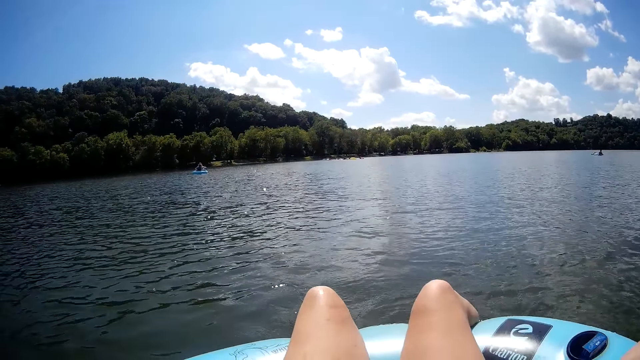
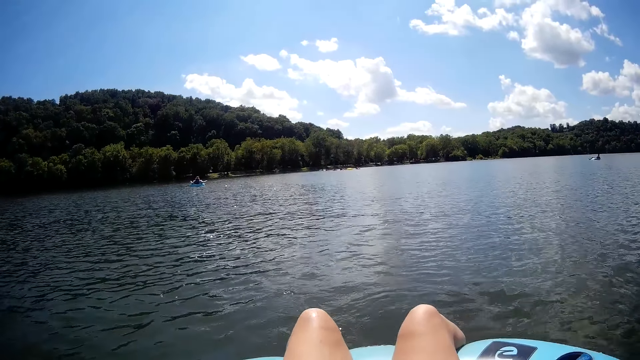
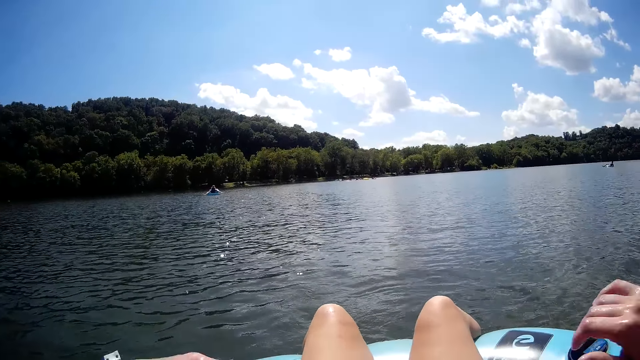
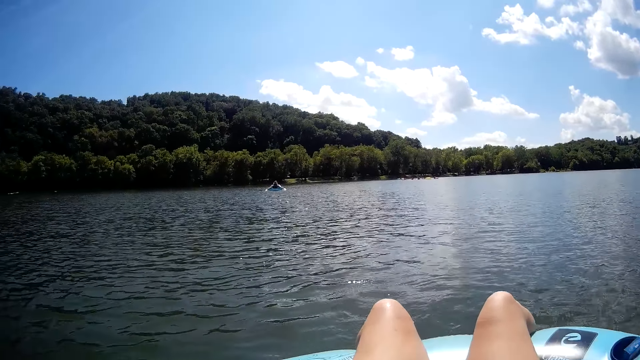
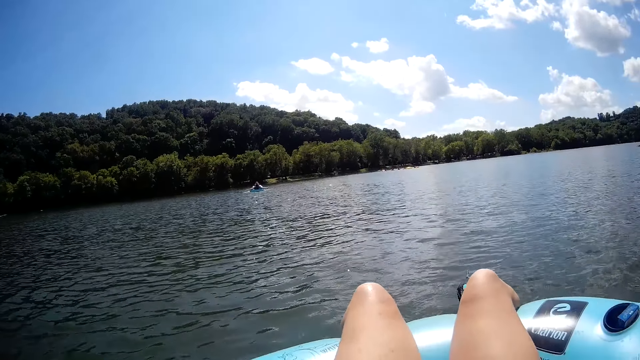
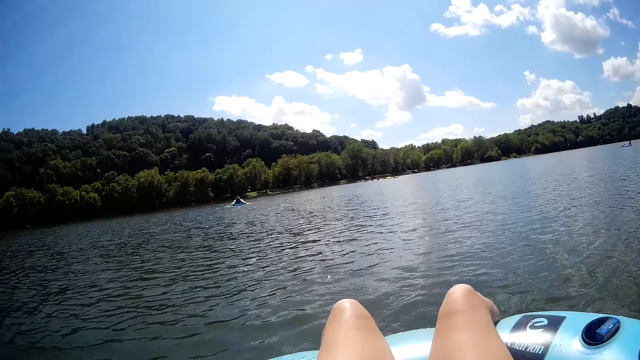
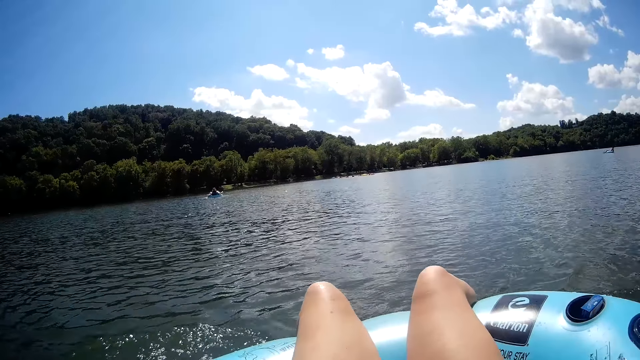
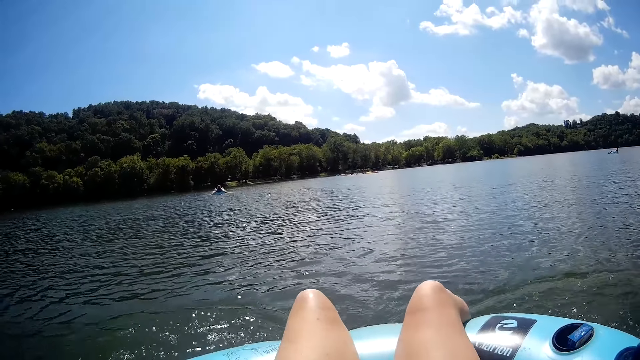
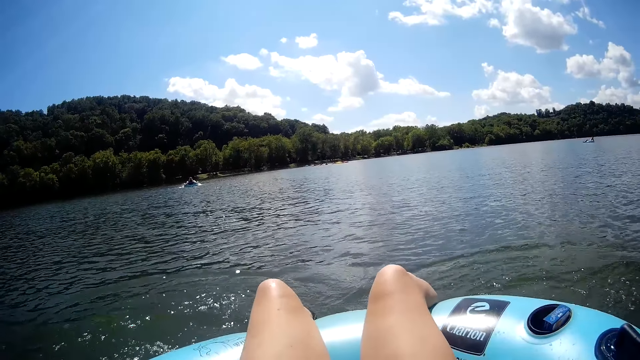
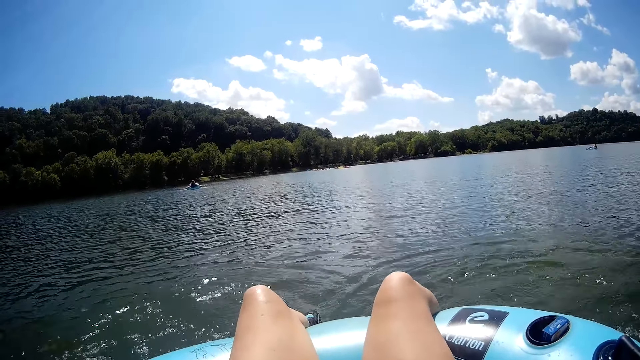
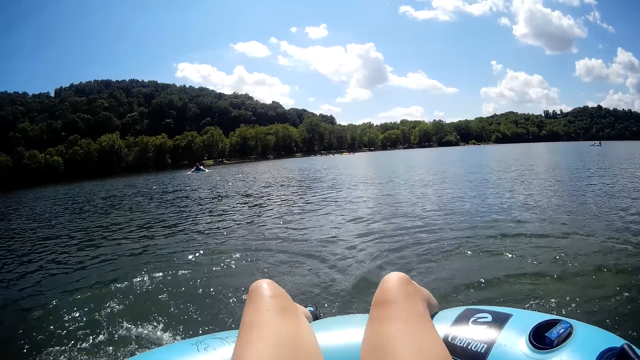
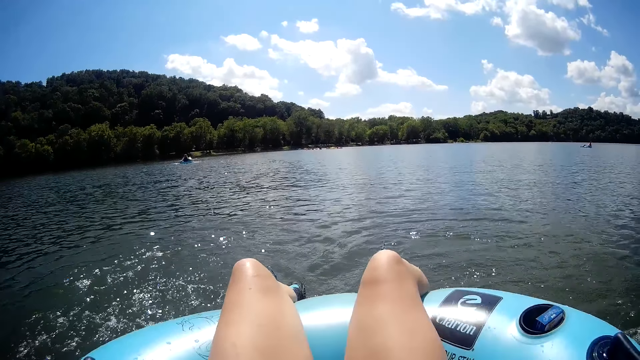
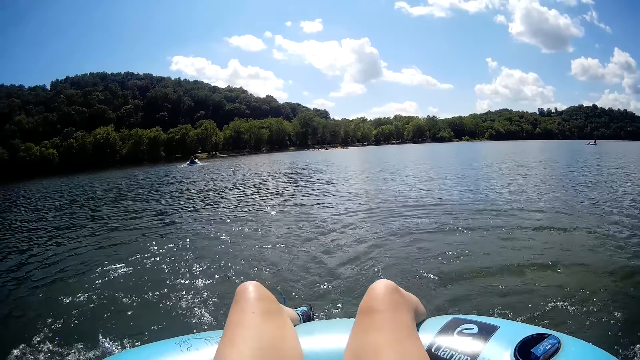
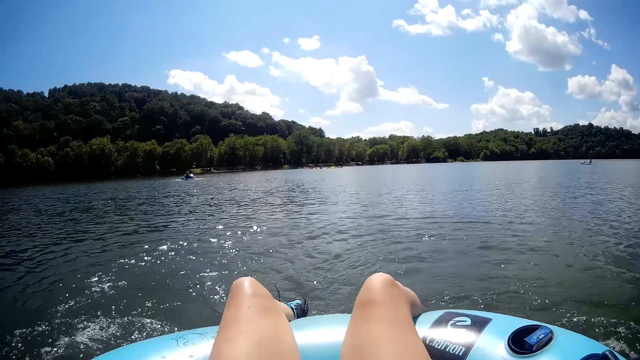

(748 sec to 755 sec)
The man strokes the water with his hands.

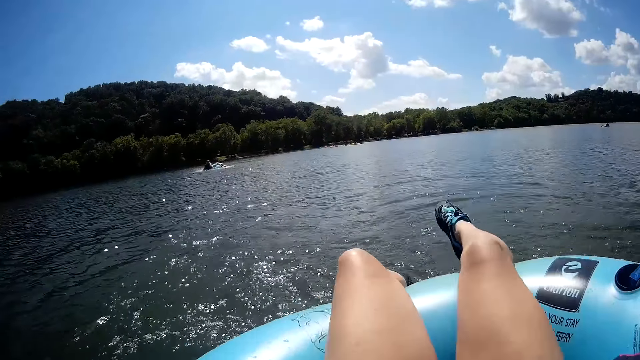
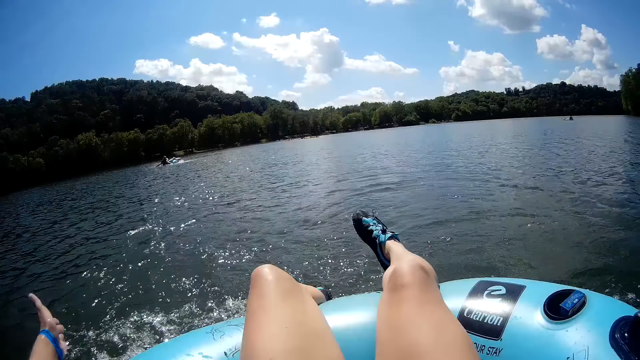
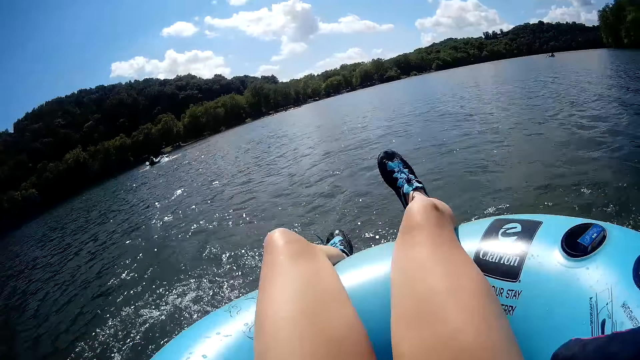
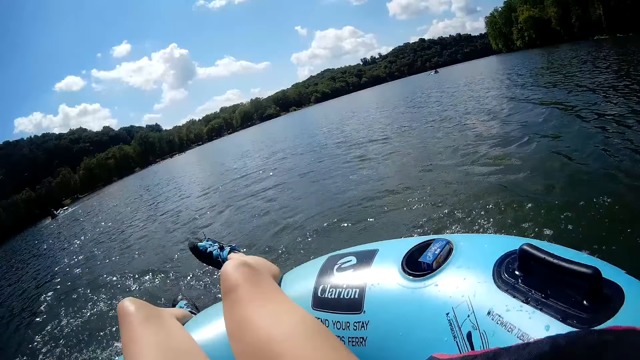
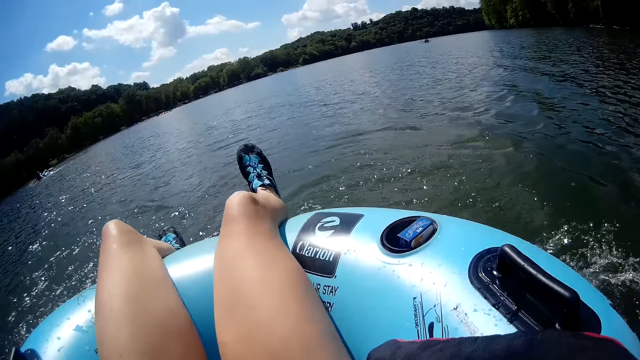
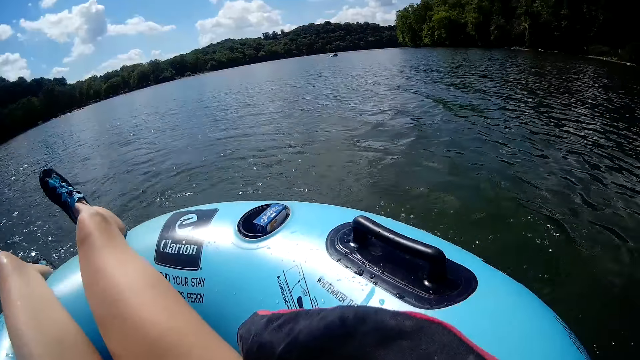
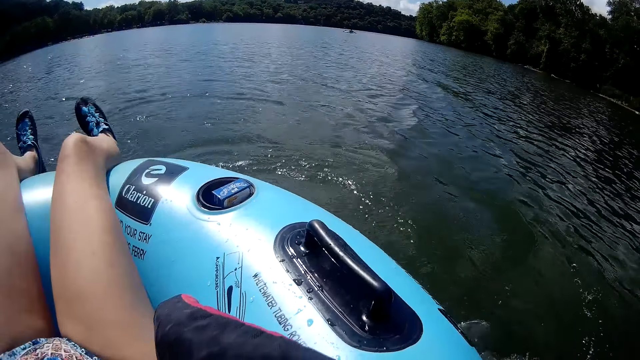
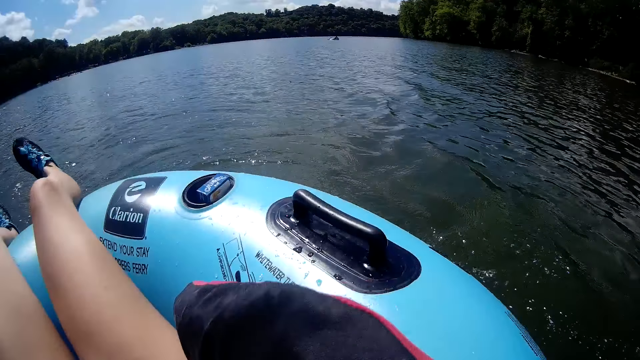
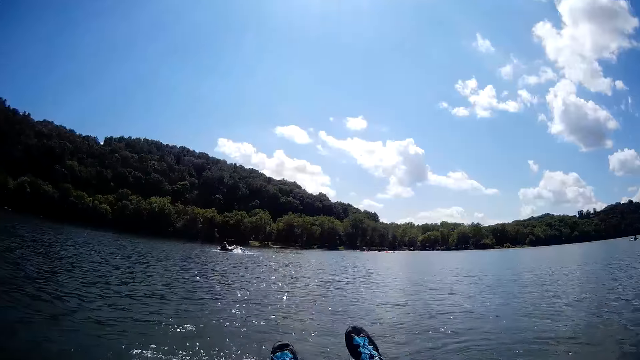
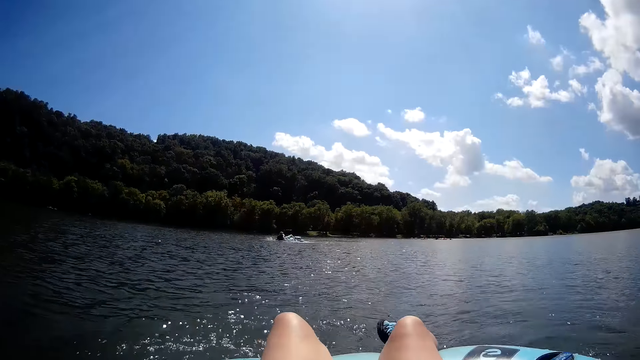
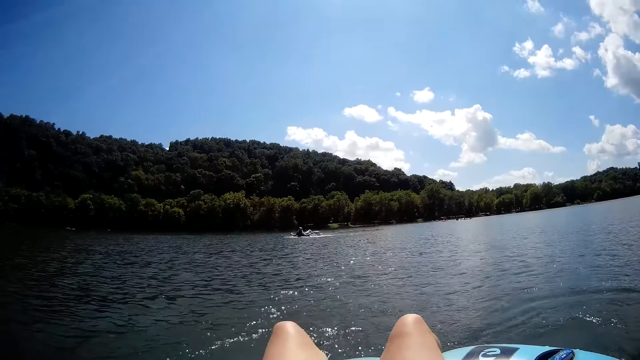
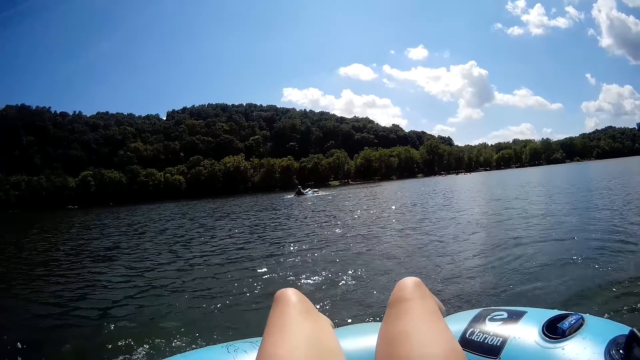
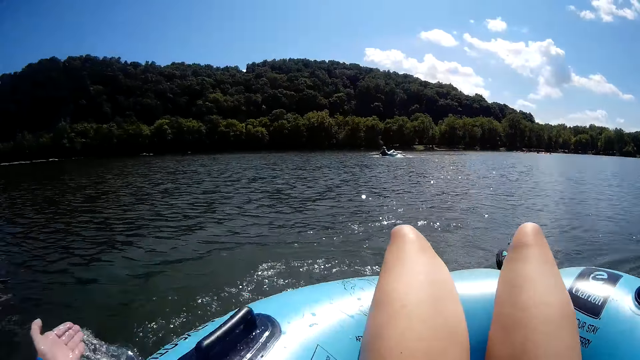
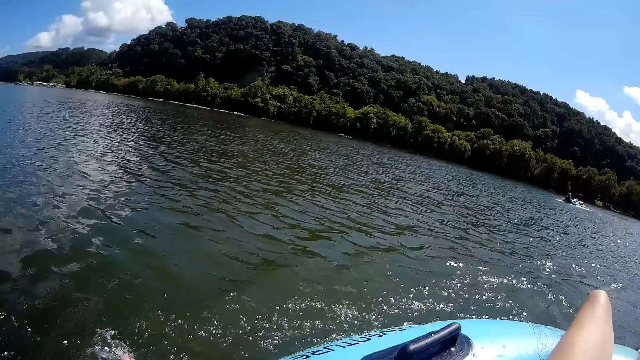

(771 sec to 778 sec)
The camera wearer strokes the water with her right hand.

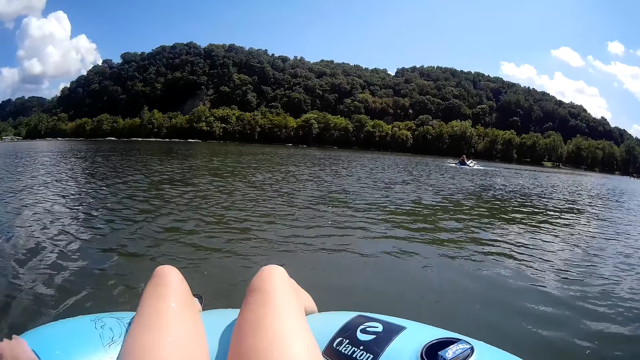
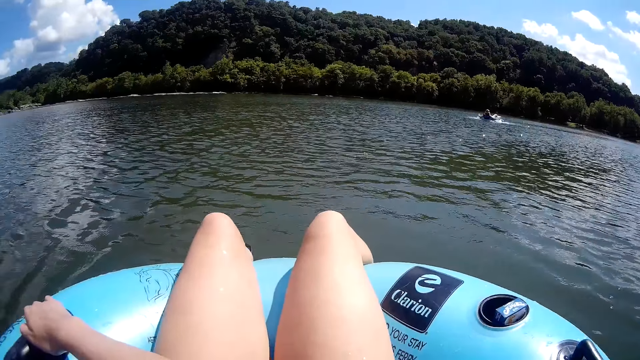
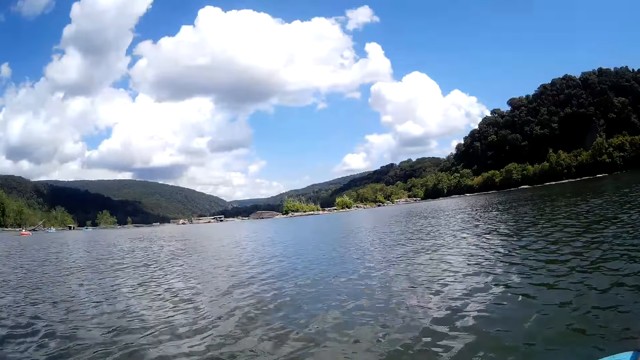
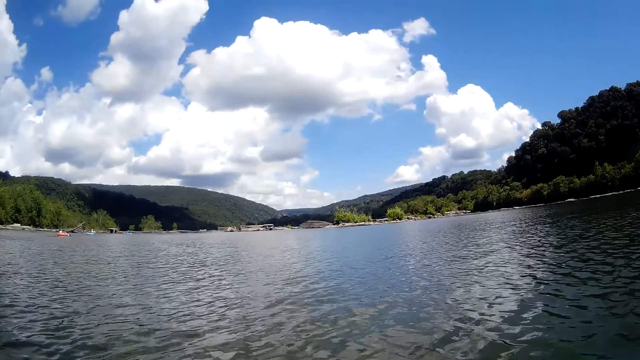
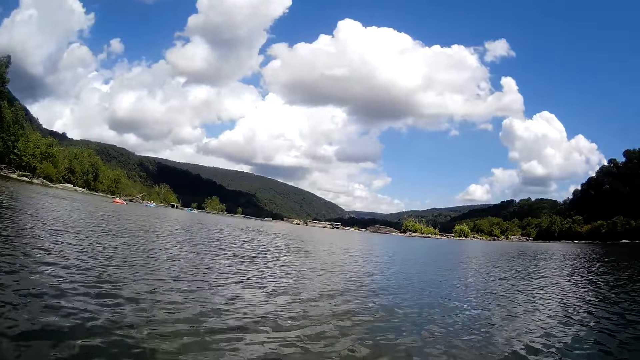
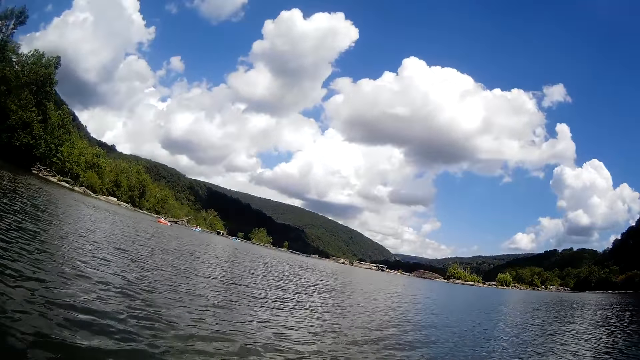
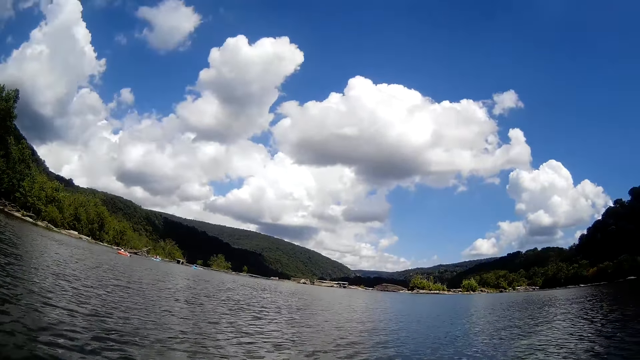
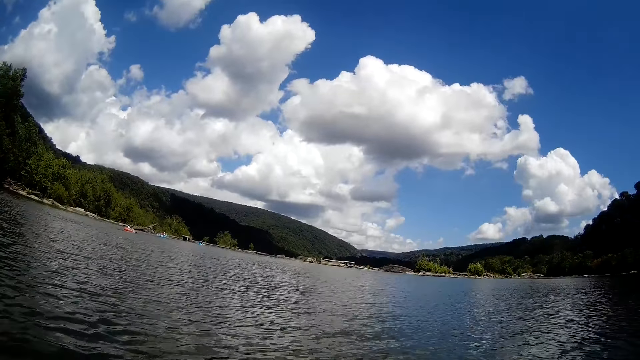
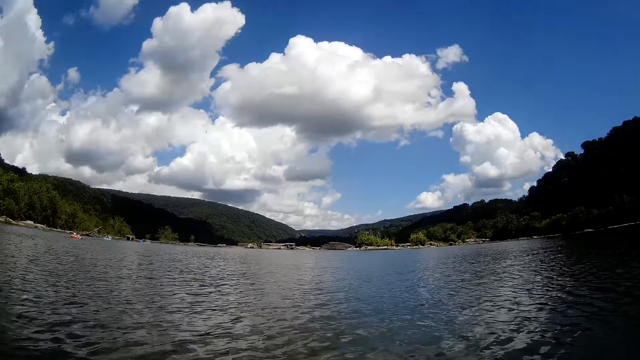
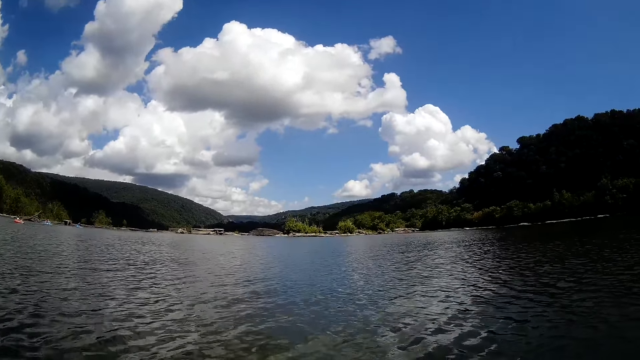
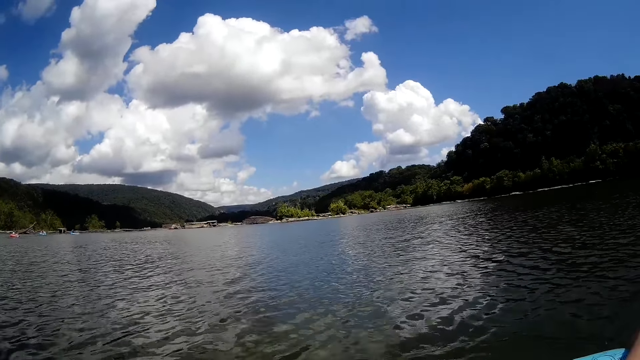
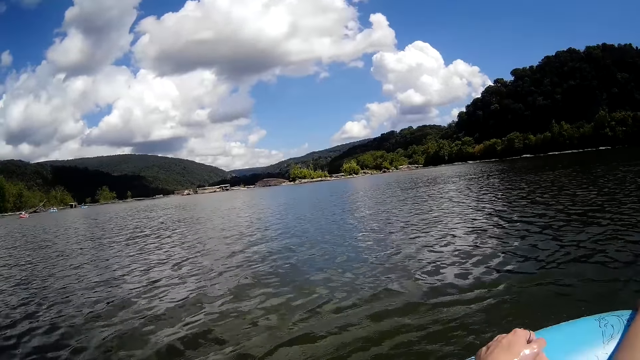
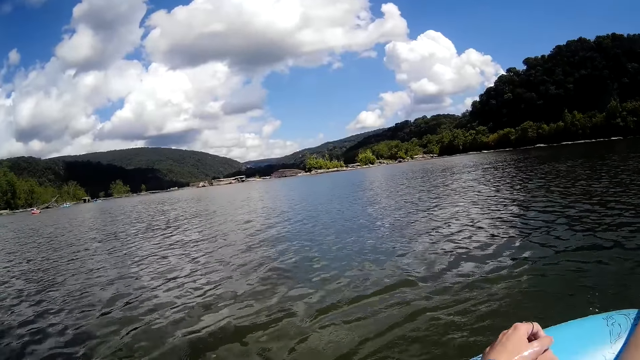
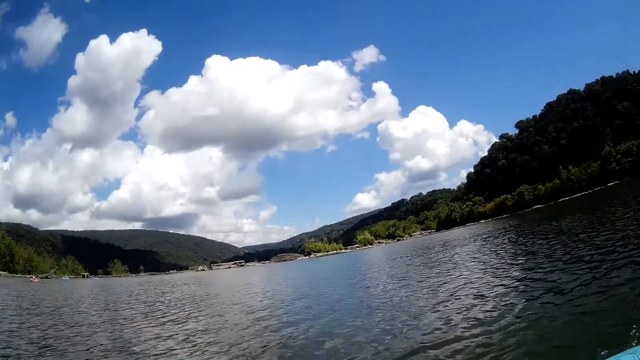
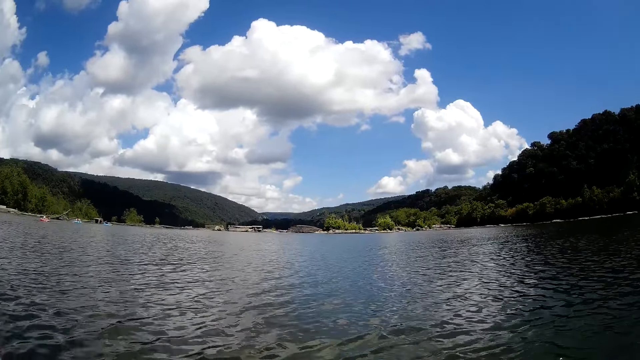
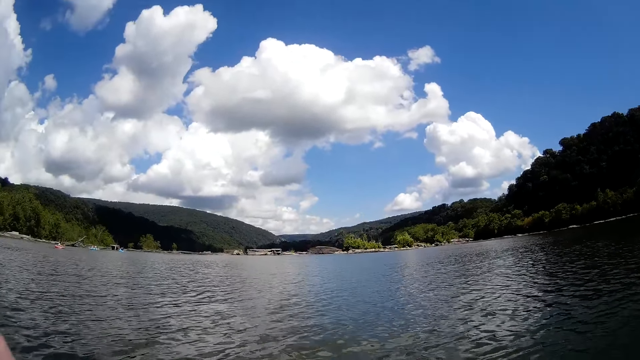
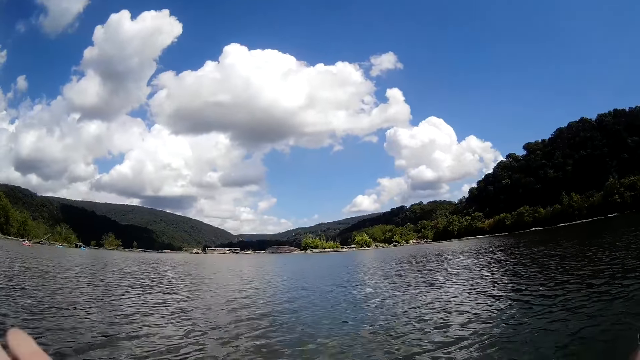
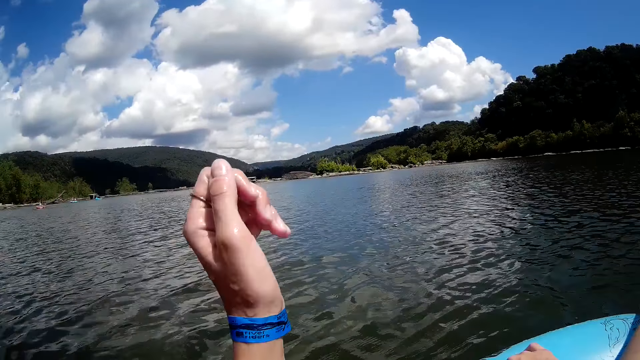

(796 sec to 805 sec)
The camera wearer speaks to a lady. She rests her left hand on the floater.
